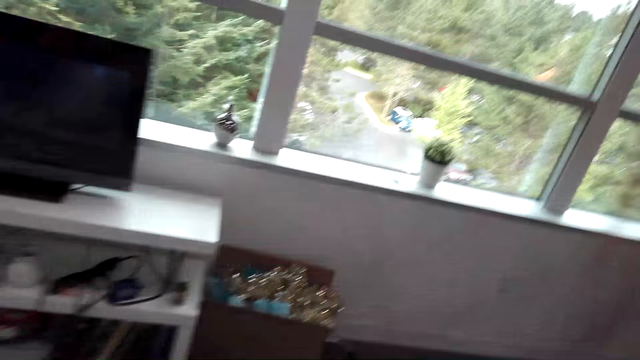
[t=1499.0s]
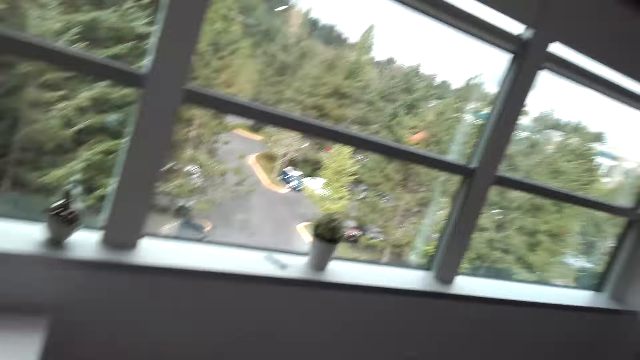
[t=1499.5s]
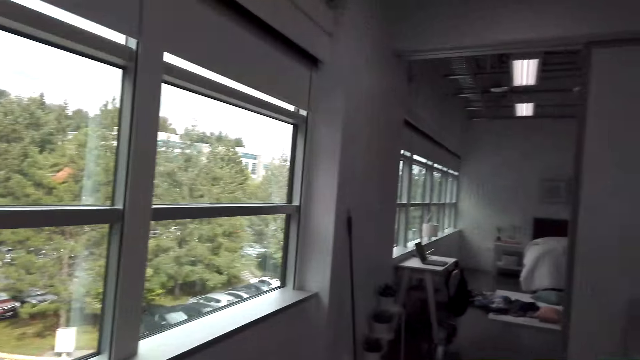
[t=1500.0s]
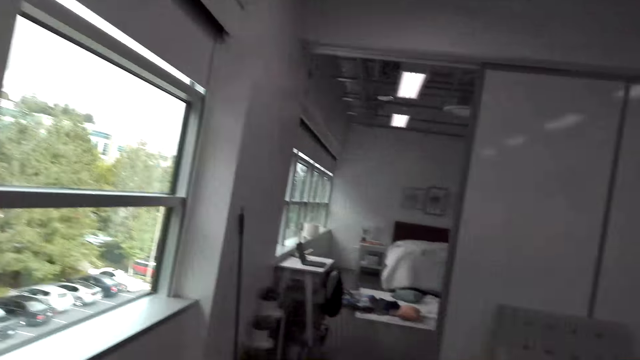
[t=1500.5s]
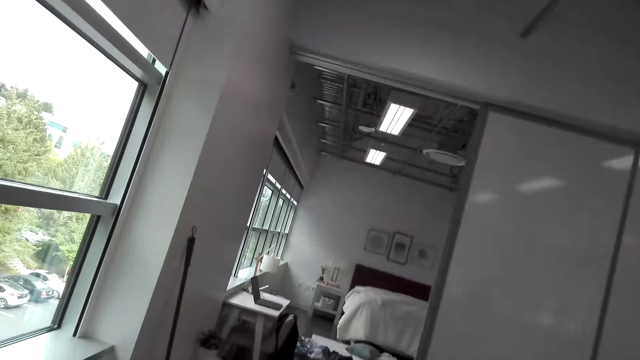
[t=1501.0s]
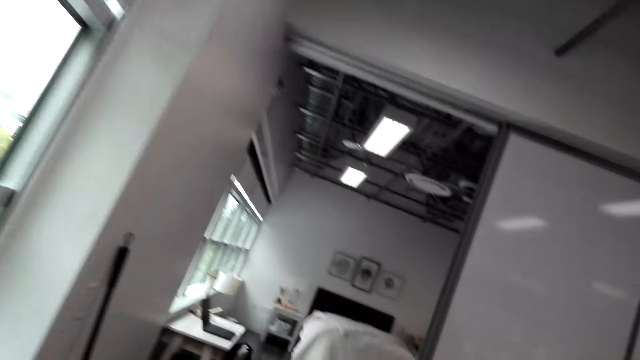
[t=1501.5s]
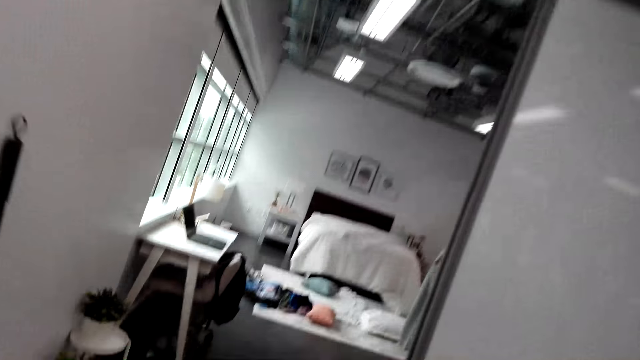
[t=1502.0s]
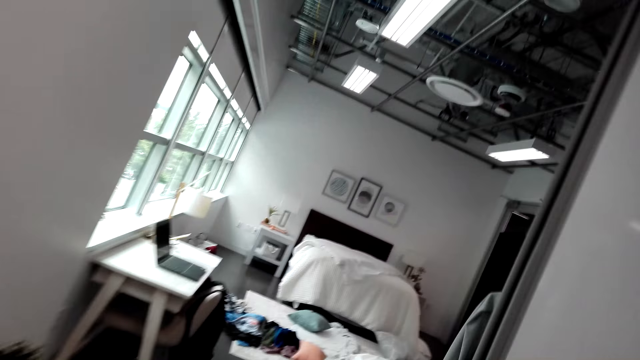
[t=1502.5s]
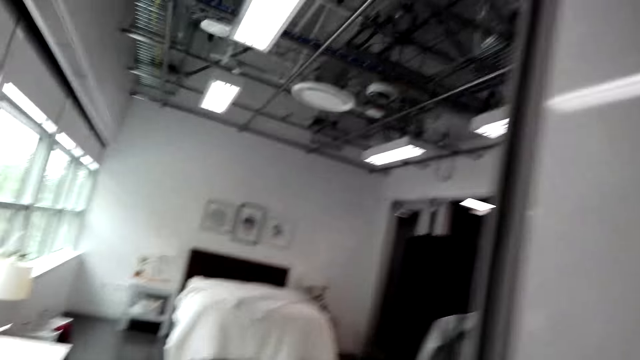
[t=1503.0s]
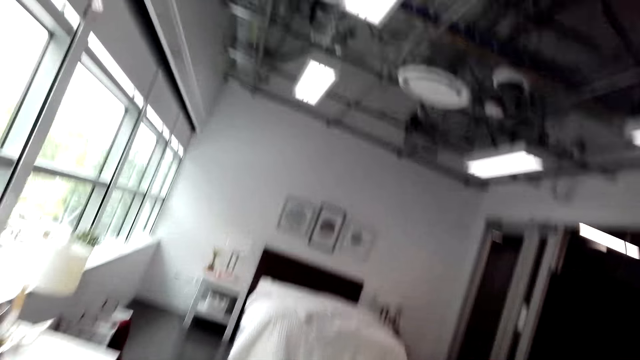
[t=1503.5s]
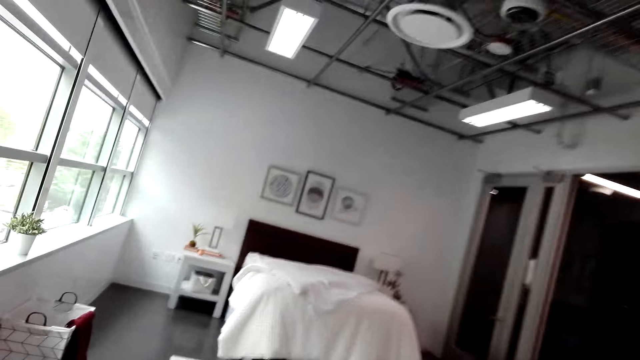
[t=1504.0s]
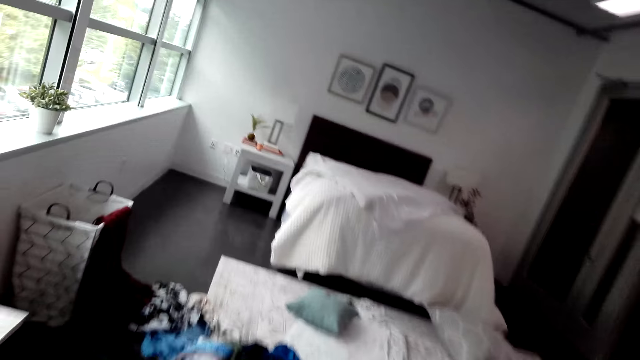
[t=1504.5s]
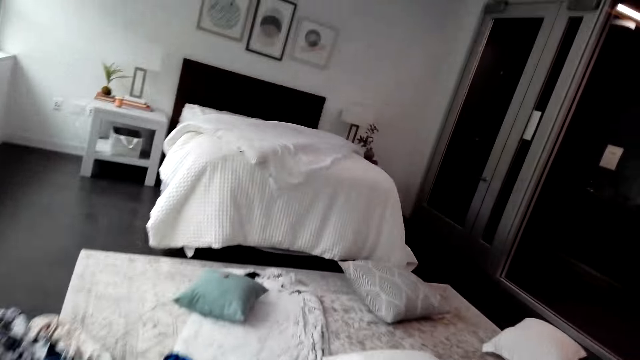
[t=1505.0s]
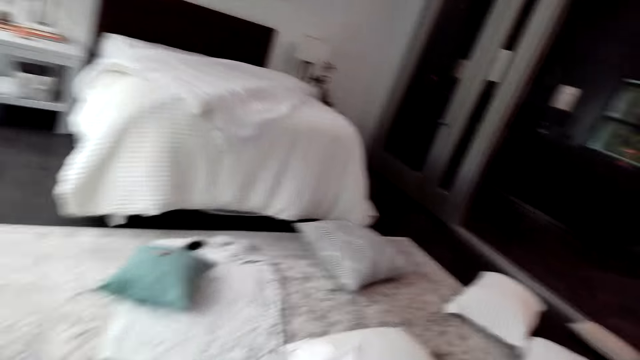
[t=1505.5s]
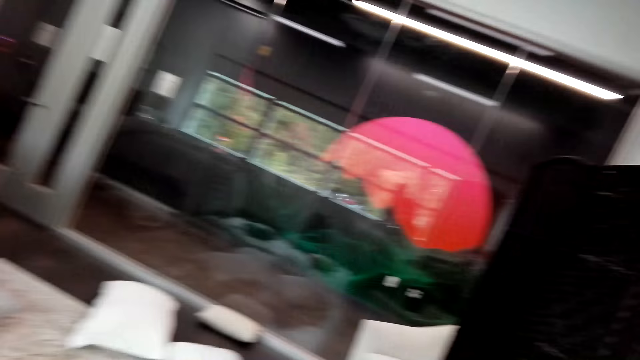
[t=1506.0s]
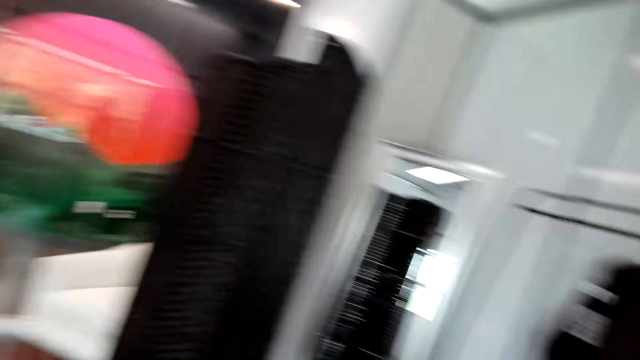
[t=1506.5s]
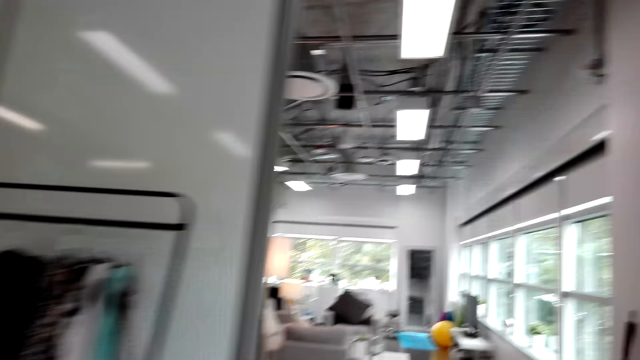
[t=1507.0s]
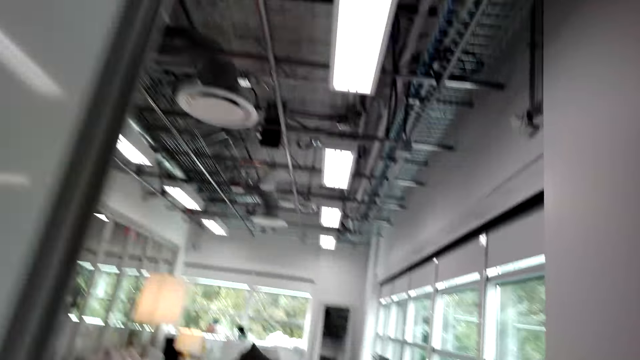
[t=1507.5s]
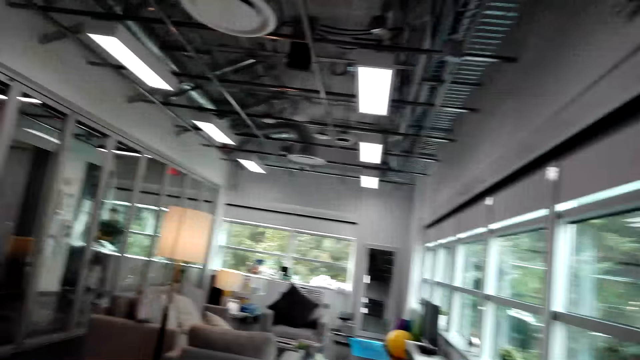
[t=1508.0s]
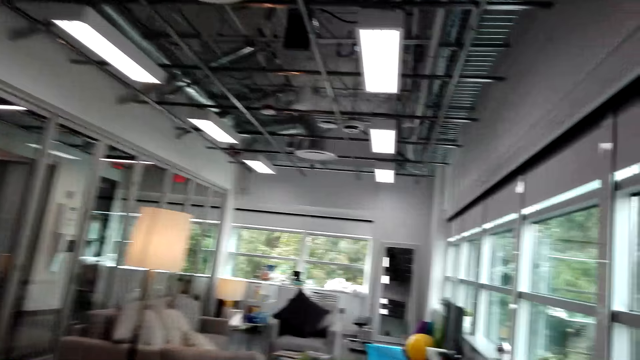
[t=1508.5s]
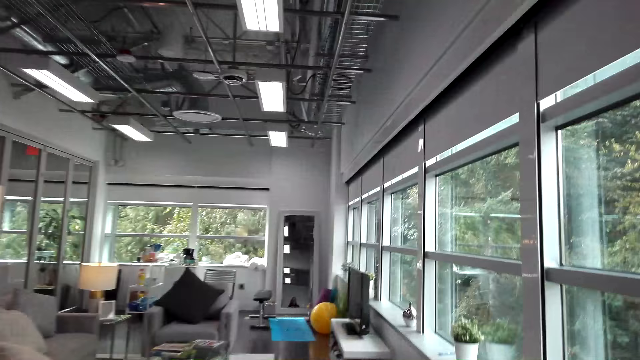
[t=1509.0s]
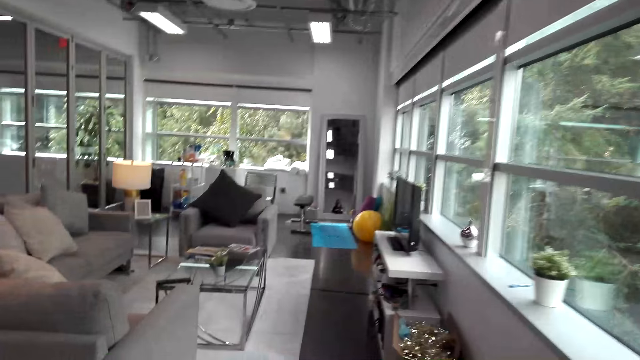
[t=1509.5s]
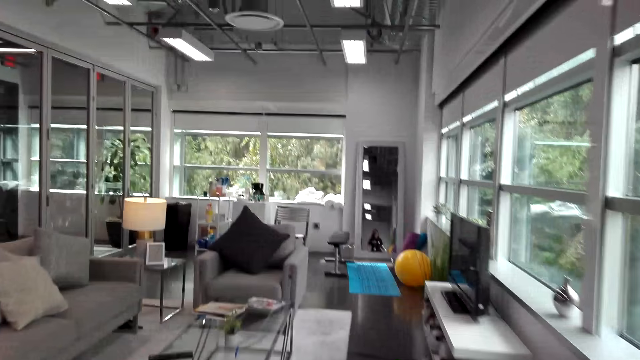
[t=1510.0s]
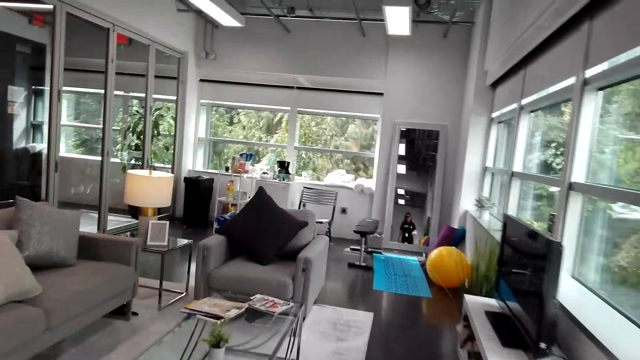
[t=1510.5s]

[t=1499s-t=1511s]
The camera wearer walks around.

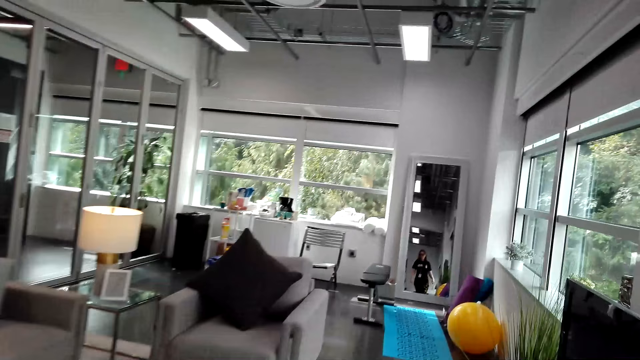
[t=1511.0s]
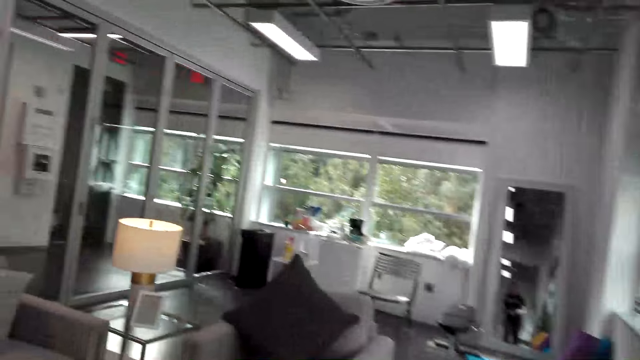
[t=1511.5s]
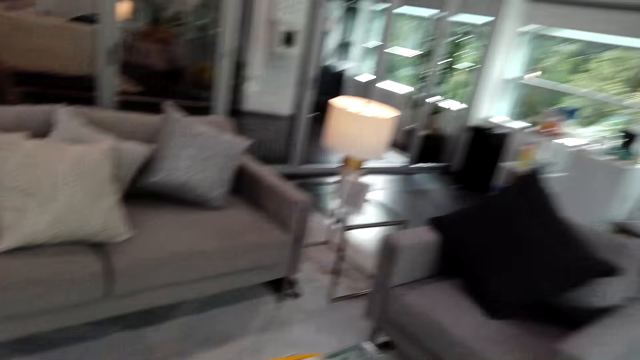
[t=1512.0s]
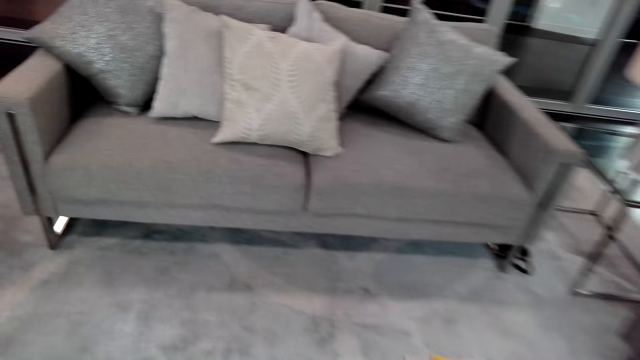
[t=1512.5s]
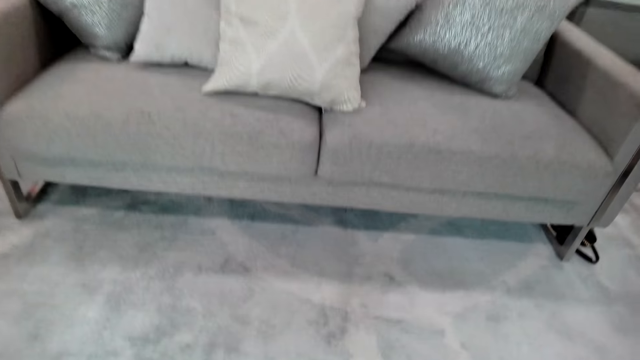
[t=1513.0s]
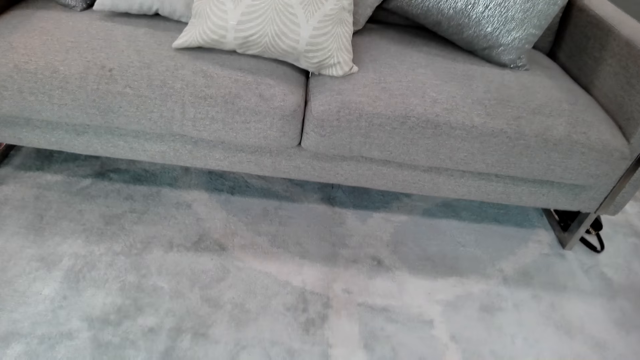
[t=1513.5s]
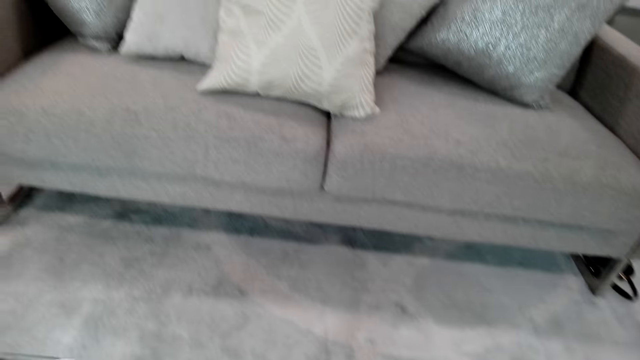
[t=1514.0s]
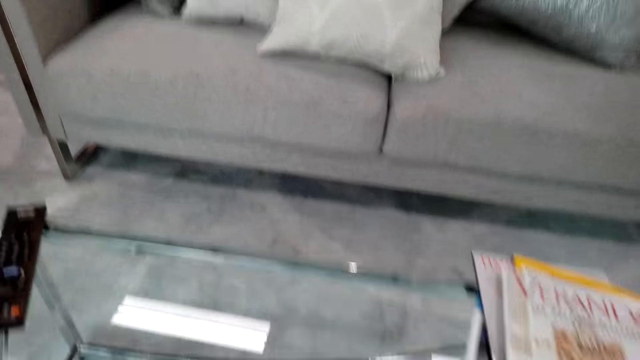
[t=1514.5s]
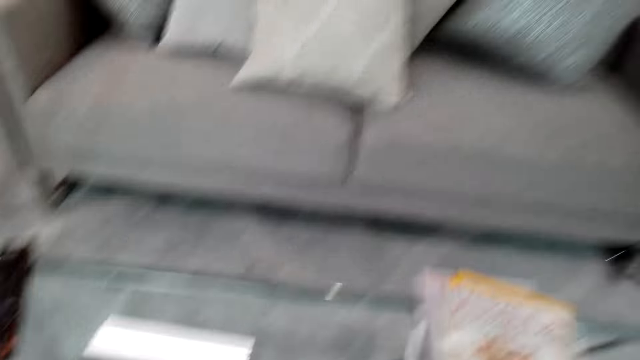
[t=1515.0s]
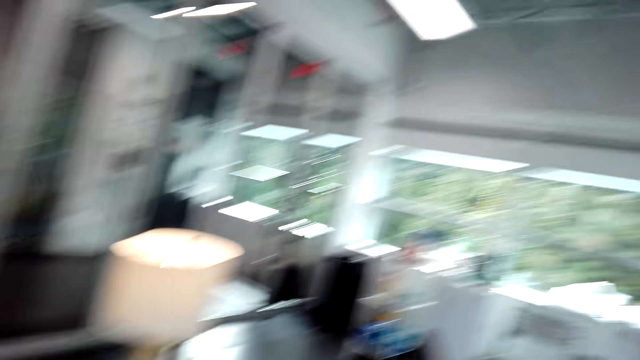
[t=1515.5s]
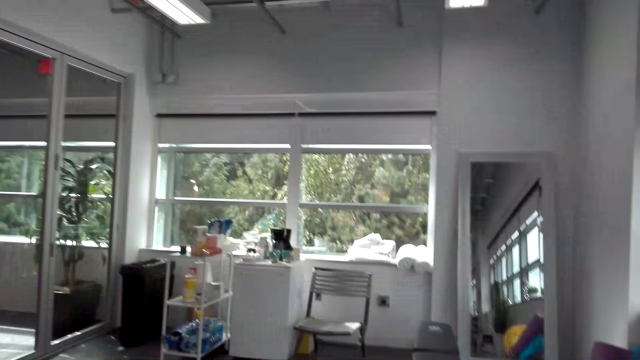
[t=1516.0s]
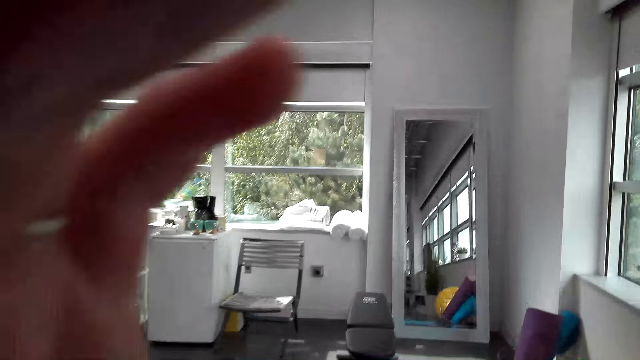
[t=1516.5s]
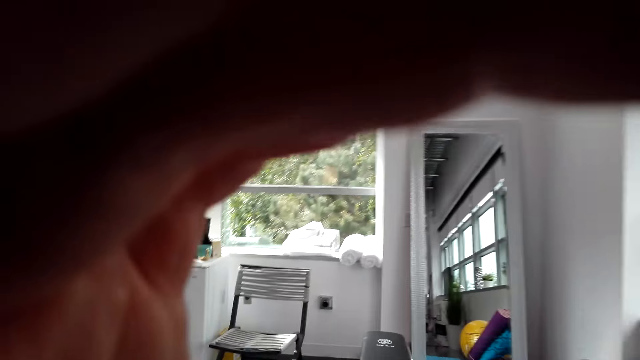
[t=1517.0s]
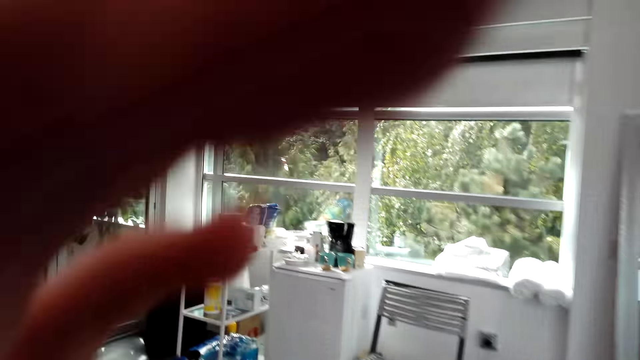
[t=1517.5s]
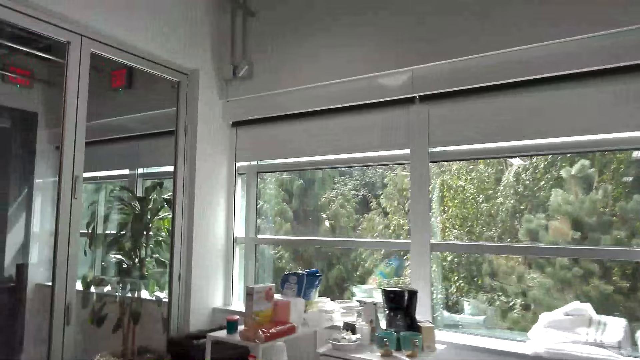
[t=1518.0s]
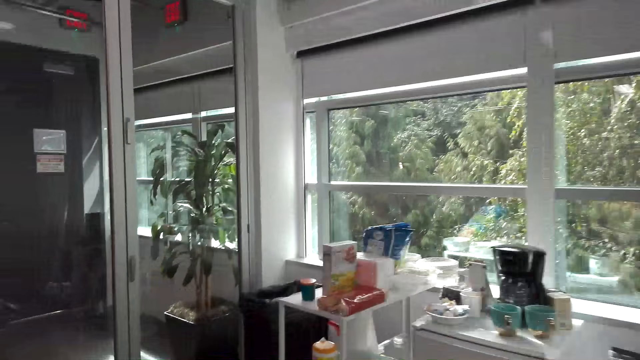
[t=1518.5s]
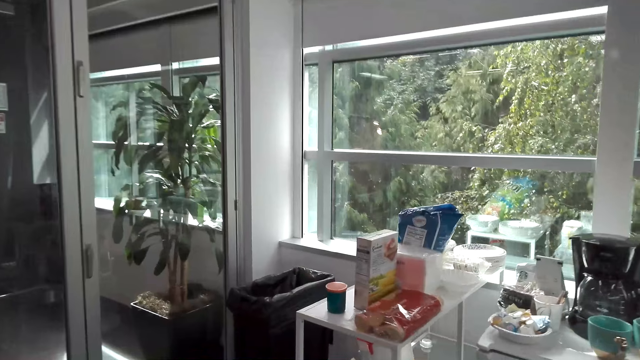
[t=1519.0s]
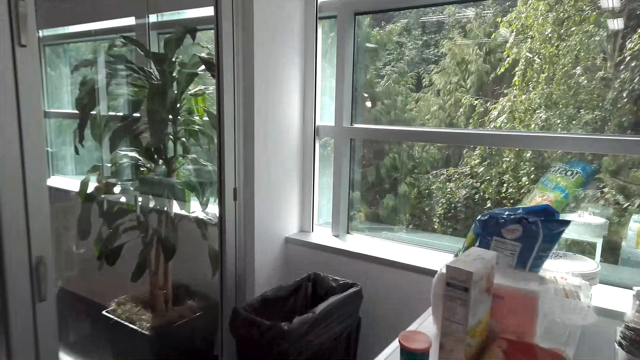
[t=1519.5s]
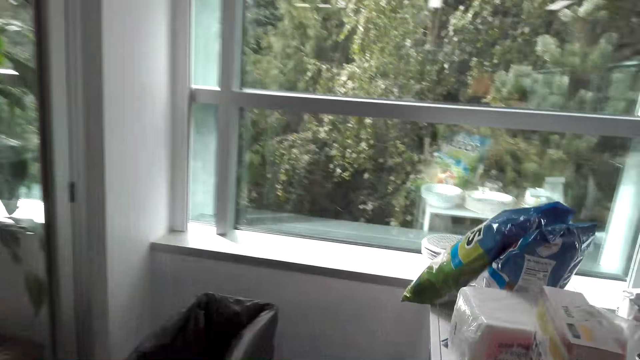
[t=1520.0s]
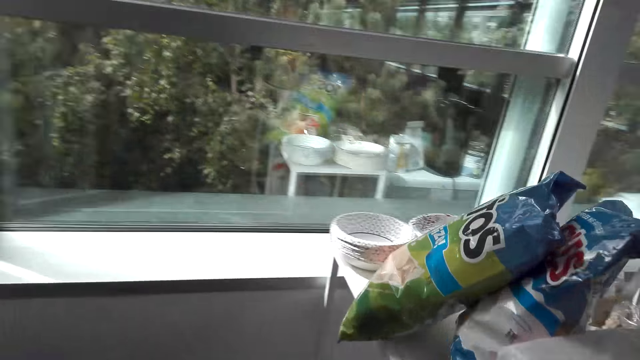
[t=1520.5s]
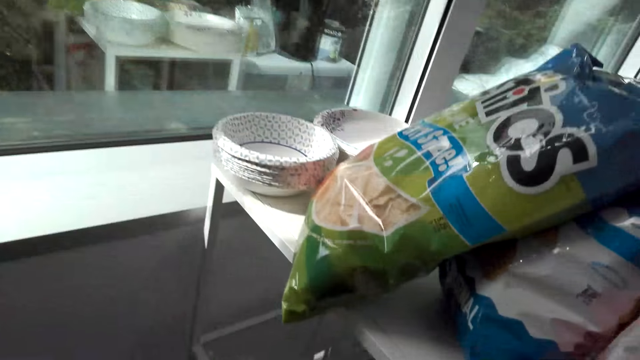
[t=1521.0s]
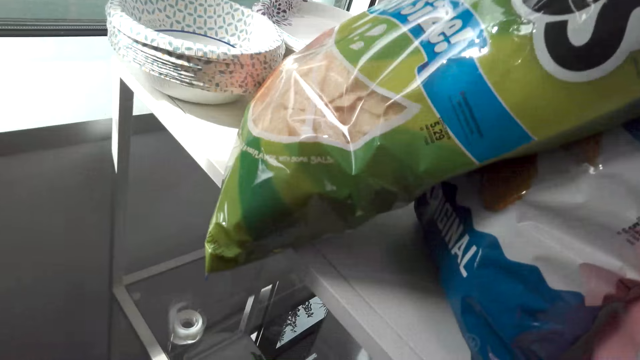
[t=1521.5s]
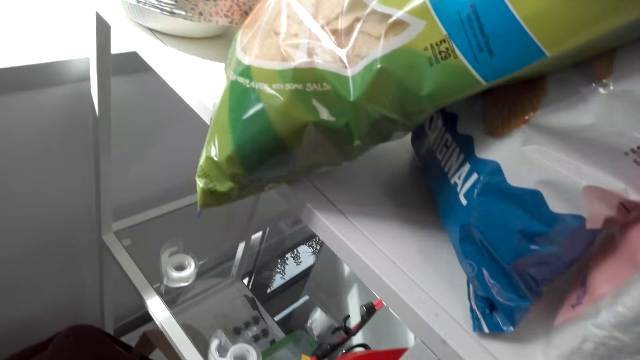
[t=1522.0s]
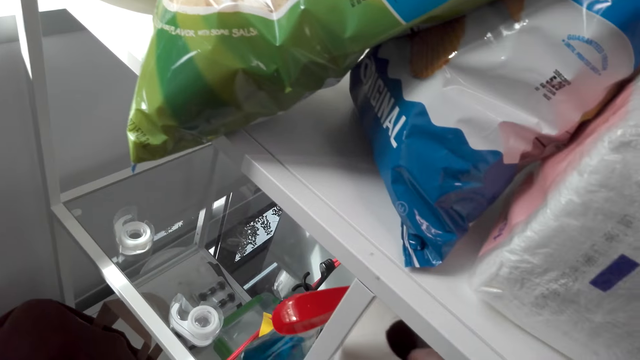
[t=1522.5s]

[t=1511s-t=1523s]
The camera wearer does something. She touches her head with her hand. She adjusts the camera. She moves around.
